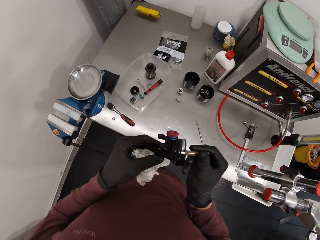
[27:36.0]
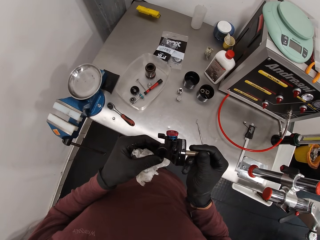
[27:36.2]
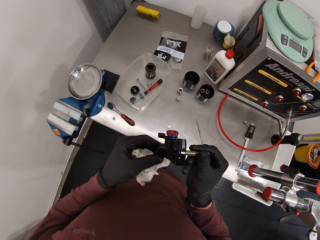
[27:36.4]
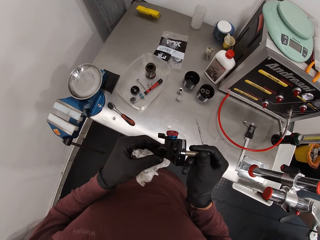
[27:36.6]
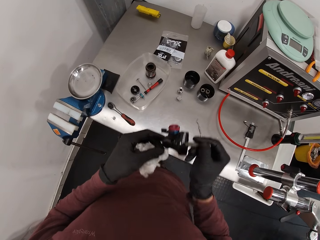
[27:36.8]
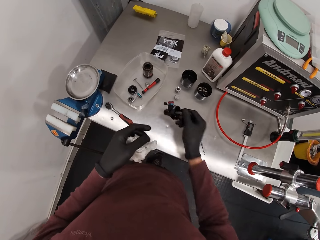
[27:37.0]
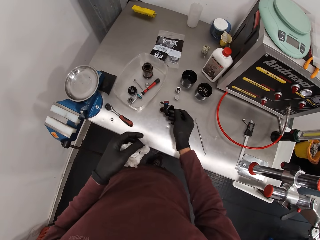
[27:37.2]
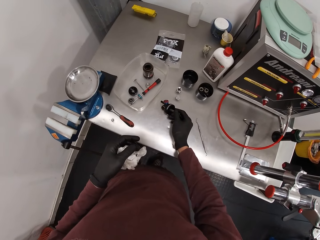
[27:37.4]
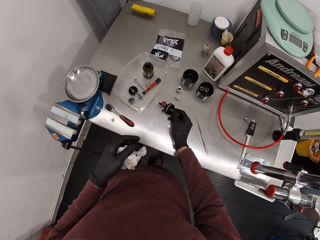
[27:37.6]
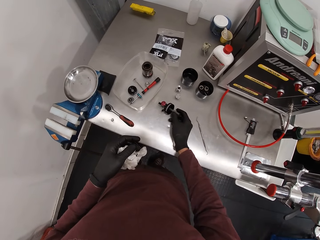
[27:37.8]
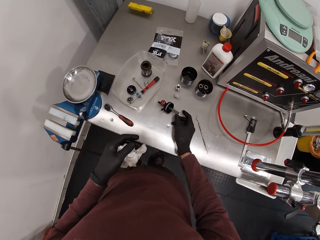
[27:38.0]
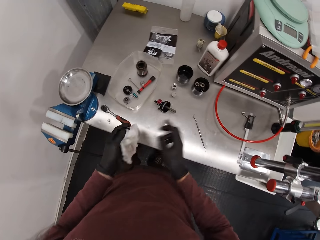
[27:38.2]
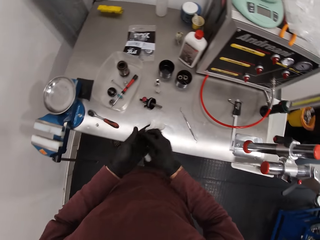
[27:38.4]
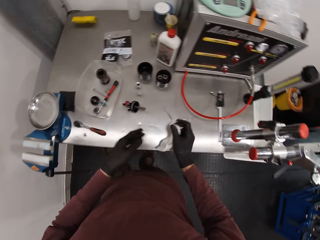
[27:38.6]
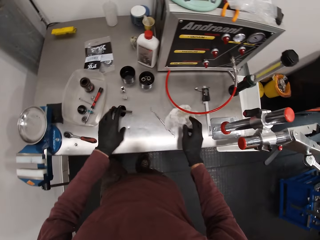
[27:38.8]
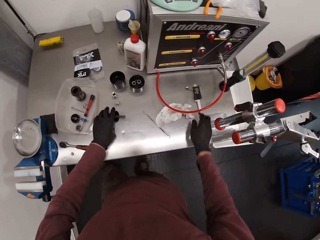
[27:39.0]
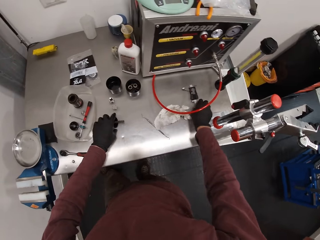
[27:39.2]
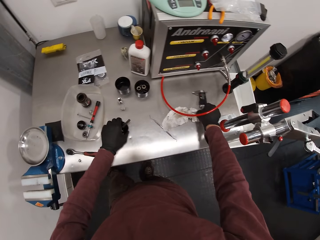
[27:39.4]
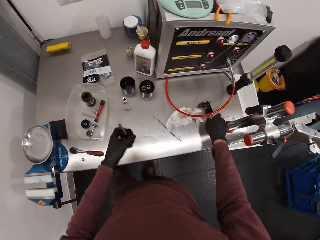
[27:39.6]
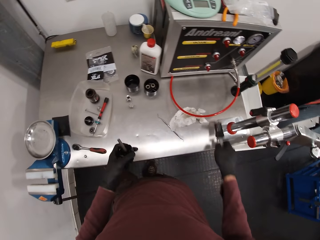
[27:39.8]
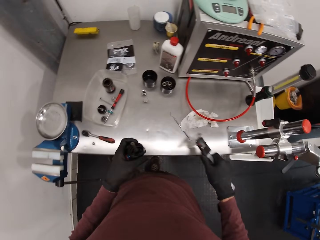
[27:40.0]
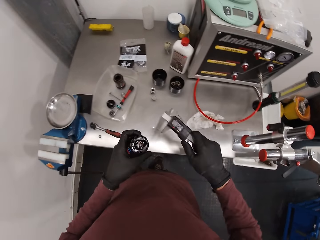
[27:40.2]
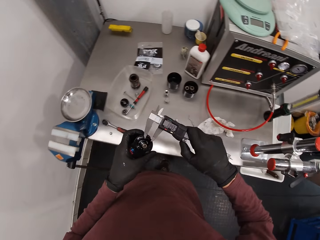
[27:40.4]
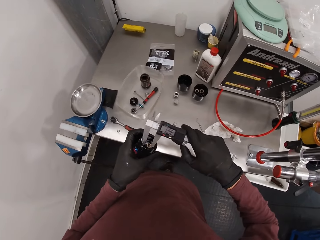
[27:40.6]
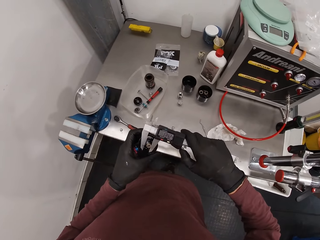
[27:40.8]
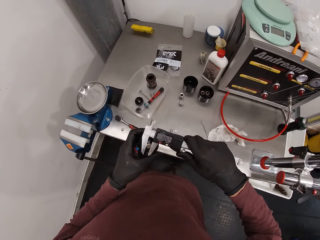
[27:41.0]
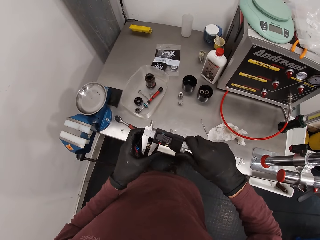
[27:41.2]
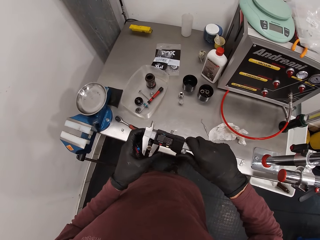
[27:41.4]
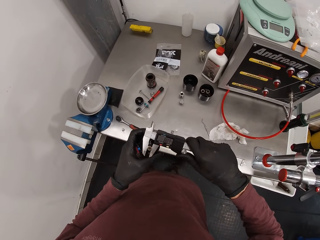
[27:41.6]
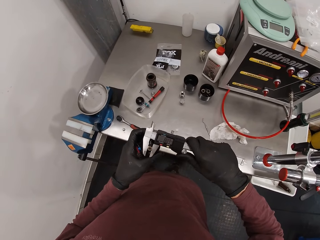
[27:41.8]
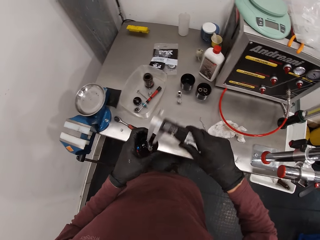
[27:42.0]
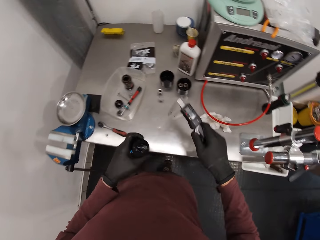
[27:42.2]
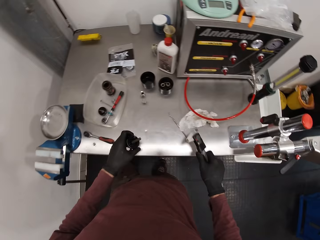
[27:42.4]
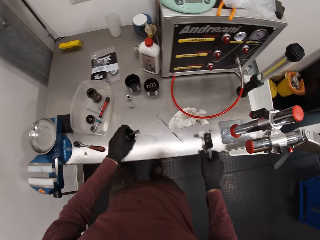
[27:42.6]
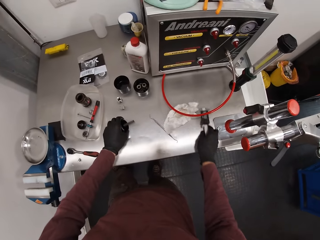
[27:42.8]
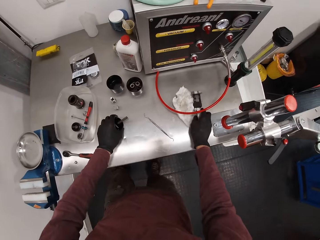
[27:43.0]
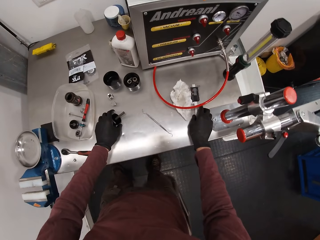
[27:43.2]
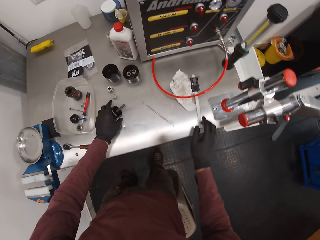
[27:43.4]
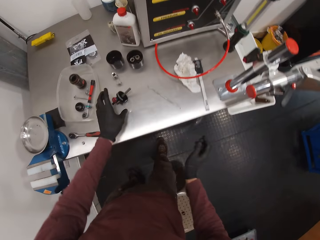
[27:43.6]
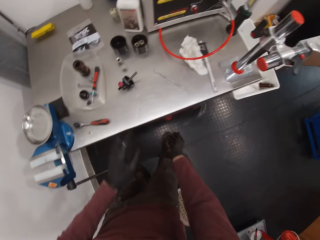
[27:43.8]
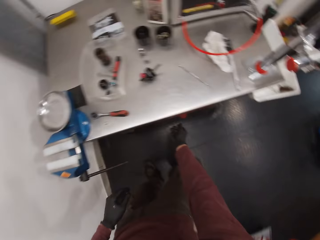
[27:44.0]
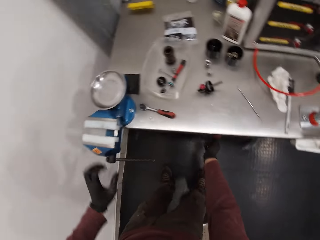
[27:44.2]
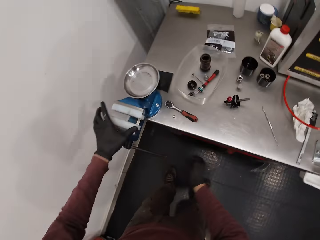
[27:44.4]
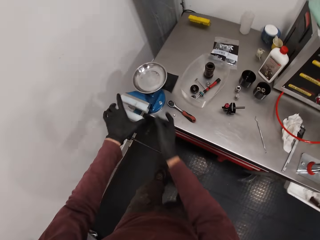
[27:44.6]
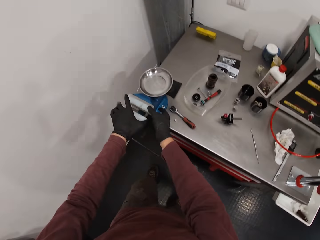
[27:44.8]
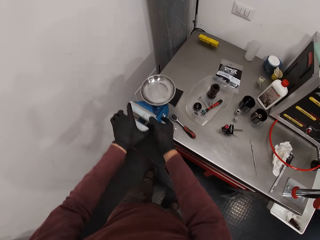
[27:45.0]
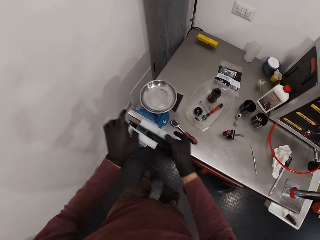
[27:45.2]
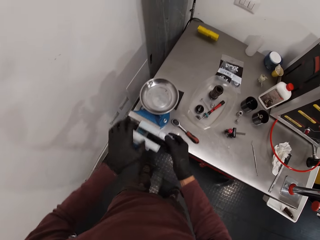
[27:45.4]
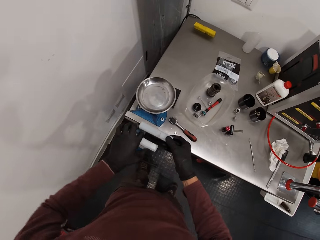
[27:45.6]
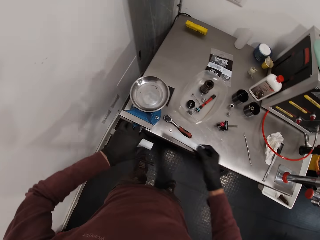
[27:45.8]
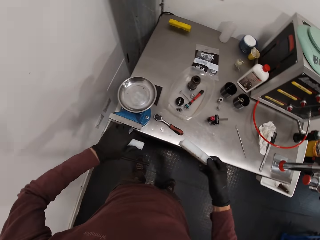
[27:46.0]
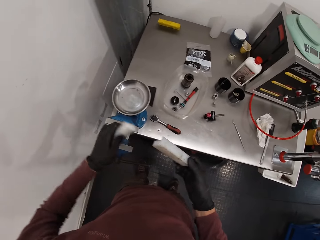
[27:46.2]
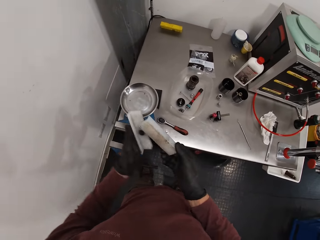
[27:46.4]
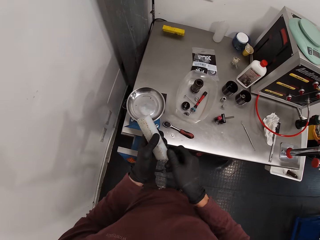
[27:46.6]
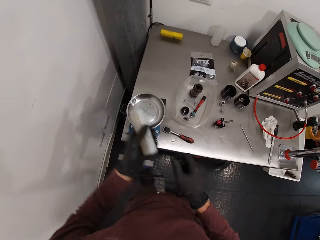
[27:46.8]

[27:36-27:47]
The camera wearer places the bicycle component on the workbench vice with his right hand. He places the tissue paper on the workbench with his right hand. He picks the bicycle component from the workbench with his left hand. He picks a digital vernier caliper or meter gauge from the workbench with his right hand. He takes a measurement of the axle of the bicycle component in his left hand with the digital vernier caliper in his right hand. He stares at the meter gauge. He places the bicycle component in his left hand and the vernier caliper in his right hand on the workbench vice. He touches a drawer with his right hand. He pulls pieces on the table. He takes out jaw plates from the jaw of the workbench vice with both hands.

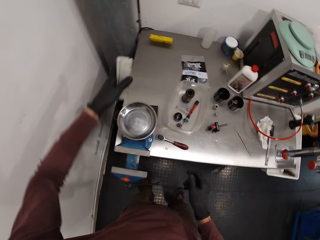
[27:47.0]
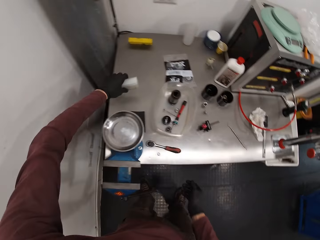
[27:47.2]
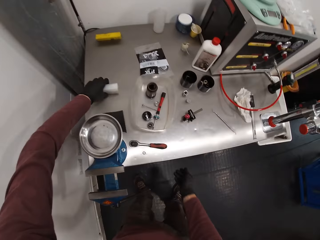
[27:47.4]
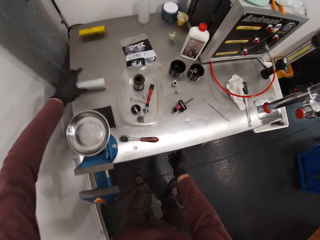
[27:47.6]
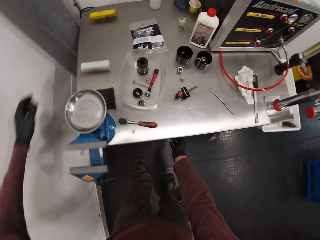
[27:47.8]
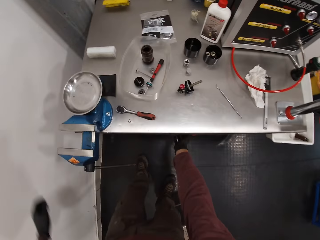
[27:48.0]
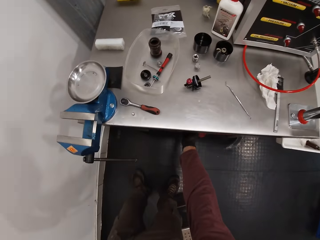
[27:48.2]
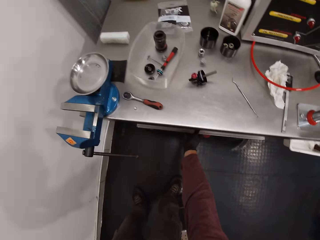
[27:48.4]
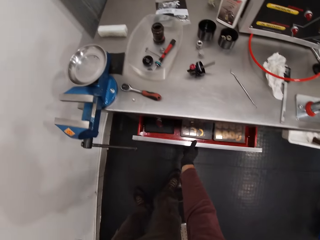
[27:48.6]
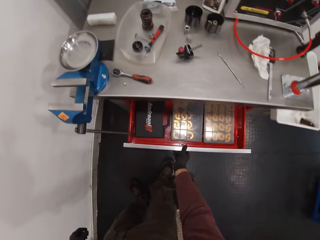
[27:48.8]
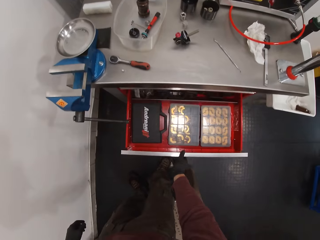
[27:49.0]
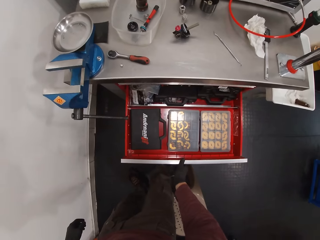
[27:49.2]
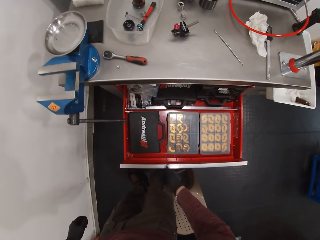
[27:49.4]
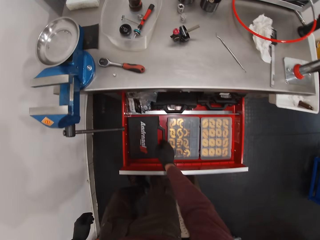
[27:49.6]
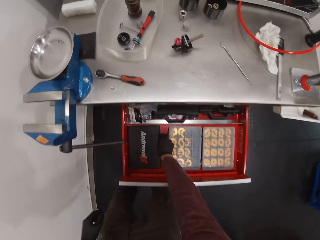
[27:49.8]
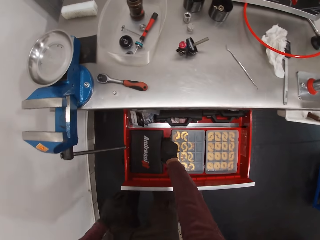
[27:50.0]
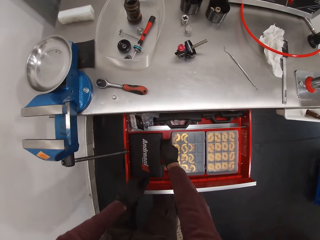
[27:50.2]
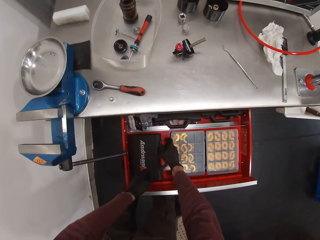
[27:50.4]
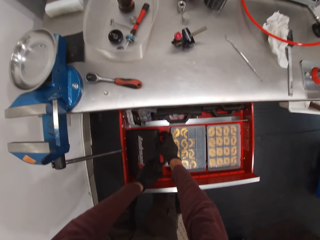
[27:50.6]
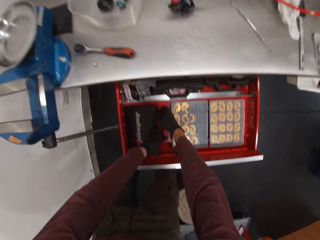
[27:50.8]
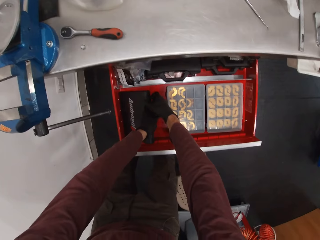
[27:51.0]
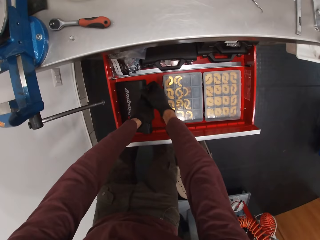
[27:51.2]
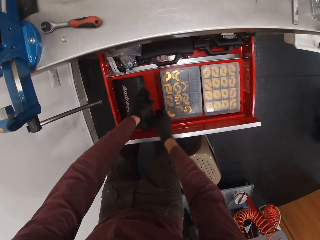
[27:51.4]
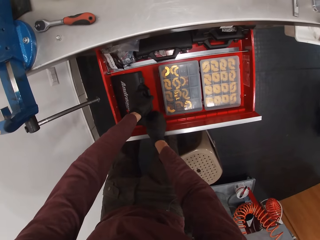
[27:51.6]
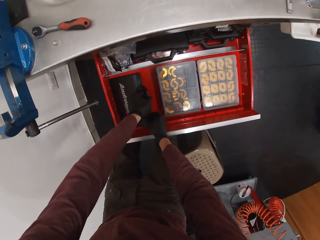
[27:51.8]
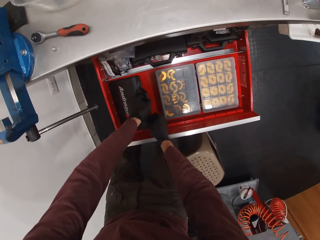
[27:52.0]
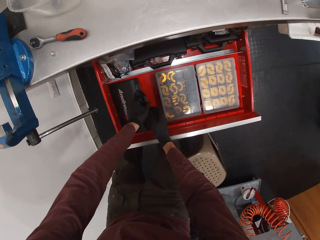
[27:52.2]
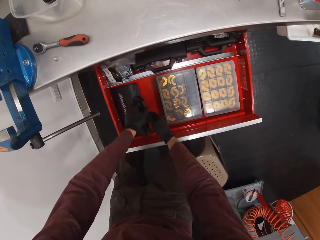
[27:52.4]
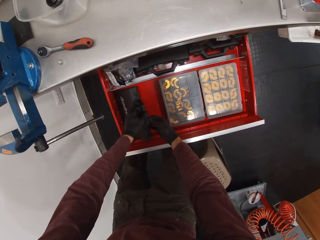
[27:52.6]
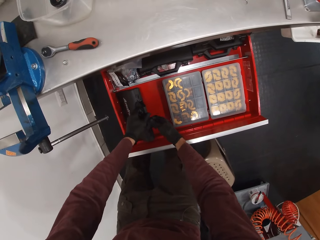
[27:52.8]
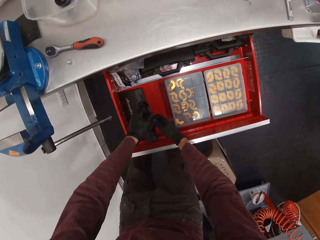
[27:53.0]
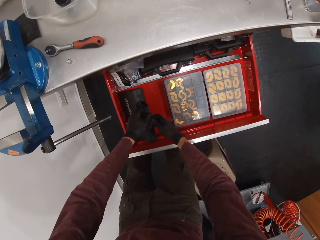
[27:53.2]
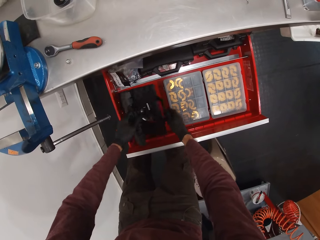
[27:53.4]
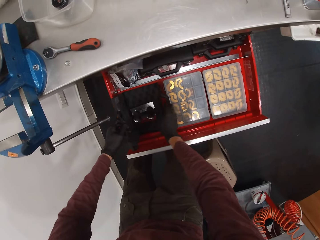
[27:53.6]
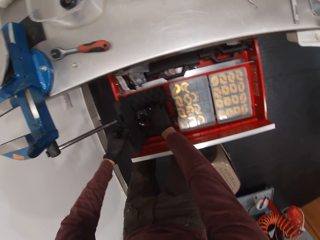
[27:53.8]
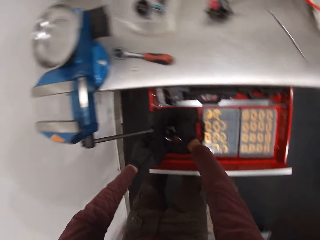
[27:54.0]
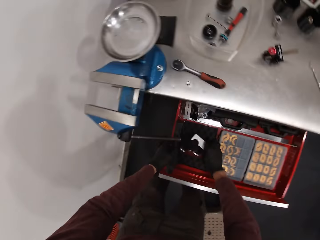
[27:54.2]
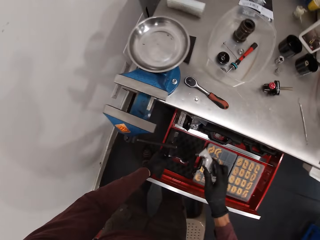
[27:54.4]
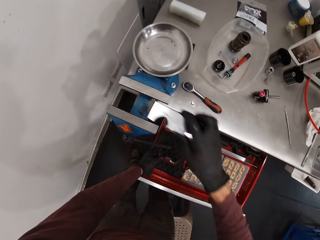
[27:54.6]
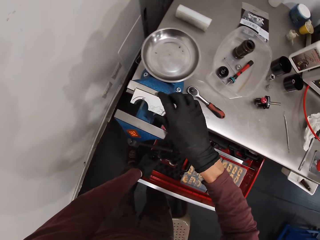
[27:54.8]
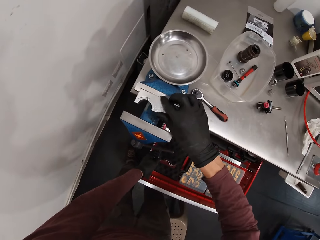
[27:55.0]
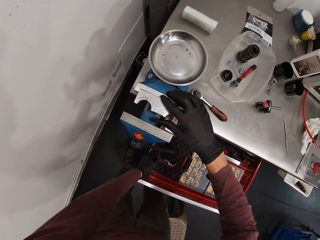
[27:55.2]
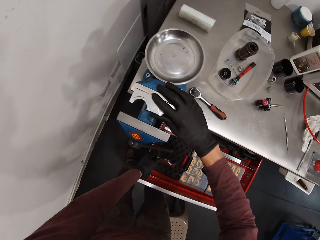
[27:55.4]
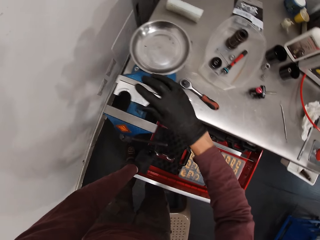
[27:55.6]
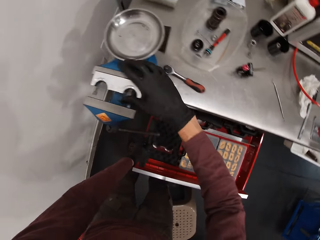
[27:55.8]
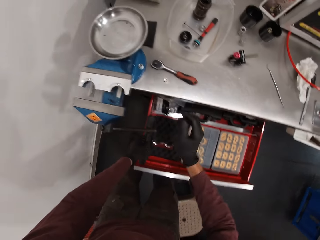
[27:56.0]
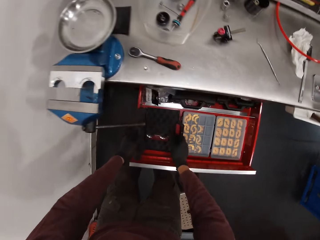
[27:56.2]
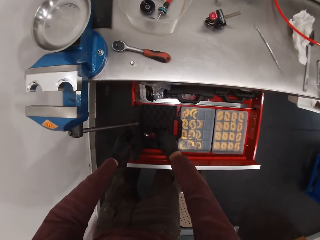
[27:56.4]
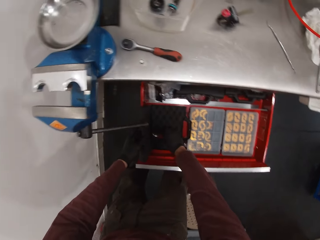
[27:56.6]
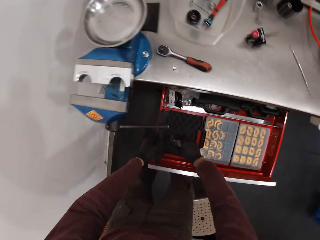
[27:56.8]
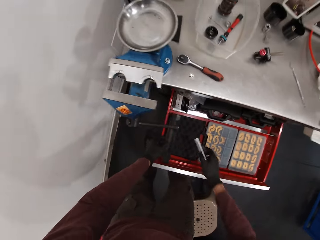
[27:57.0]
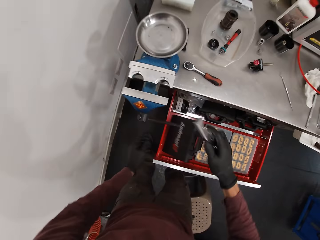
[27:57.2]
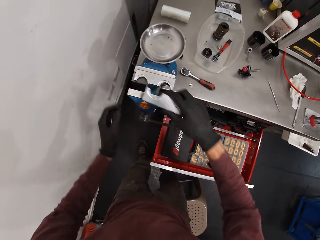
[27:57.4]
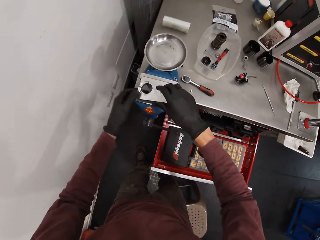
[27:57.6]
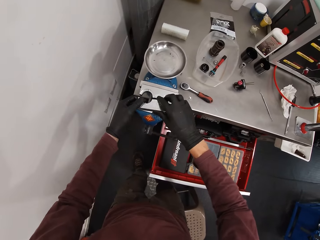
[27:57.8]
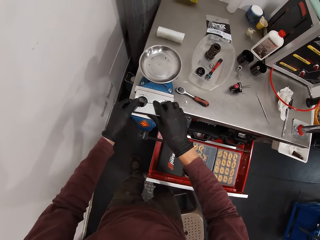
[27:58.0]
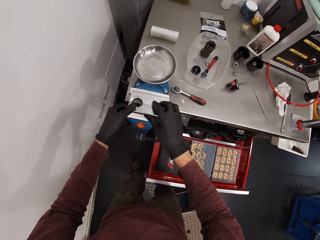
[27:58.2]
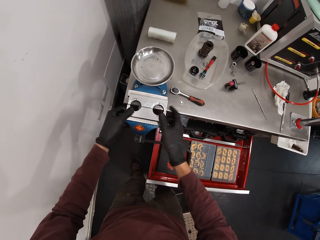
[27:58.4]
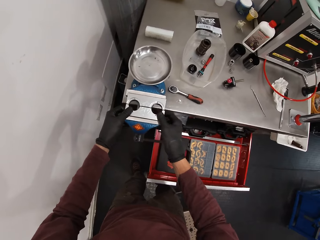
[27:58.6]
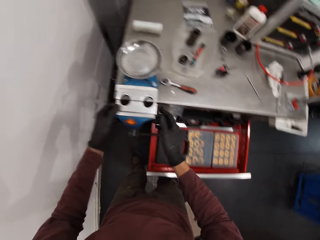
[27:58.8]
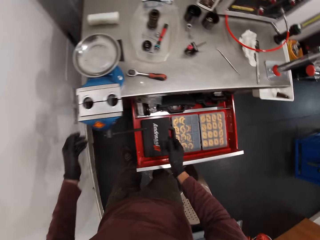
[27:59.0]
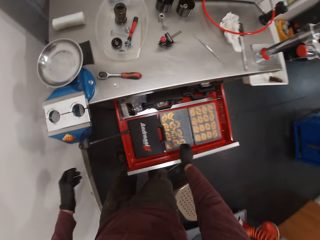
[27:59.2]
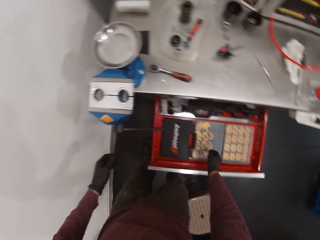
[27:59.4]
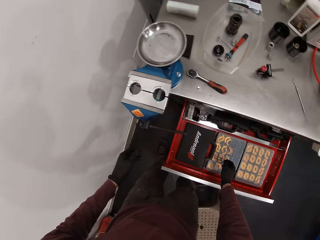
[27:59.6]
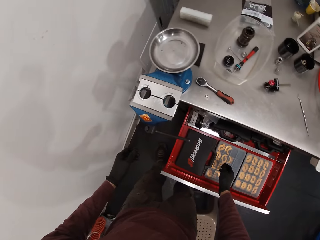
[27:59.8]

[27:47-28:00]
The camera wearer places the jaw plates on the workbench with his left hand. He opens a tools drawer under the workbench with his right hand. He opens a box of jaw plates with both hands. He lifts a tool box. He picks a jaw plate from the box with his right hand. He places the jaw plate in his right hand on the jaw of the workbench vice. He picks a jaw plate from the box with his right hand. He places the jaw plate on the jaw of the workbench vice with both hands.
